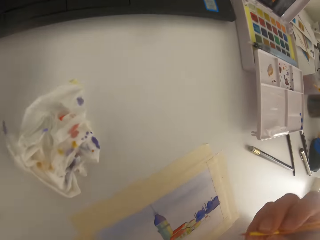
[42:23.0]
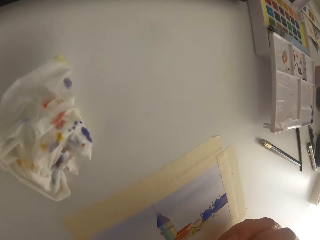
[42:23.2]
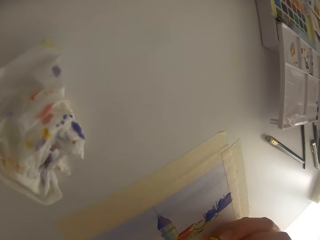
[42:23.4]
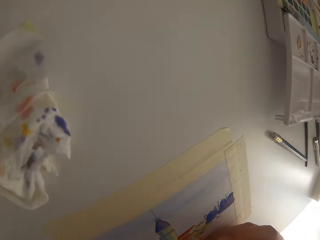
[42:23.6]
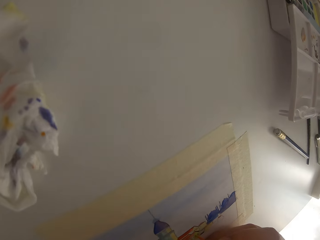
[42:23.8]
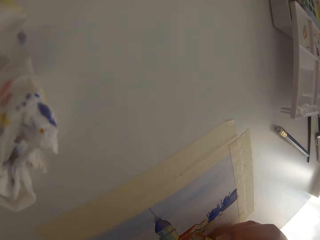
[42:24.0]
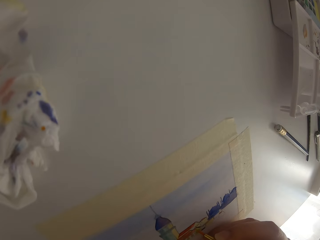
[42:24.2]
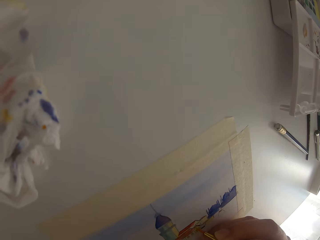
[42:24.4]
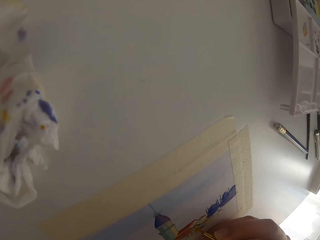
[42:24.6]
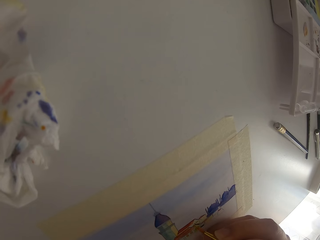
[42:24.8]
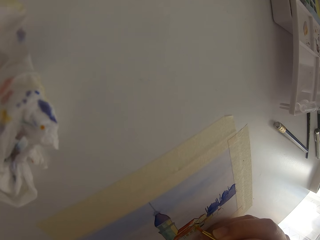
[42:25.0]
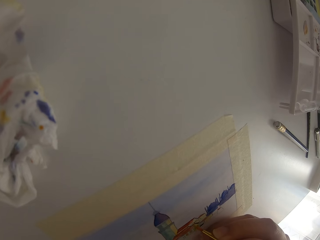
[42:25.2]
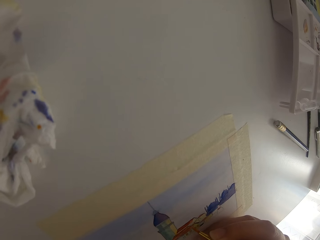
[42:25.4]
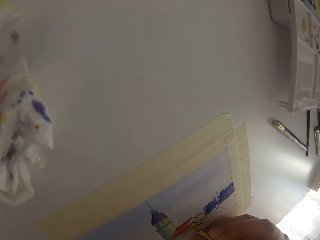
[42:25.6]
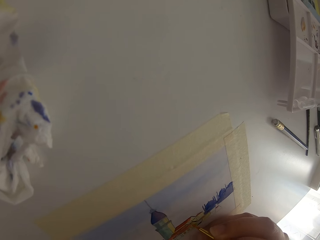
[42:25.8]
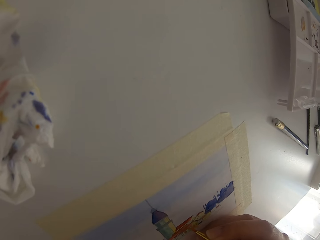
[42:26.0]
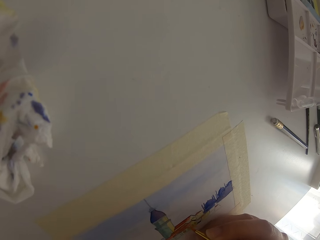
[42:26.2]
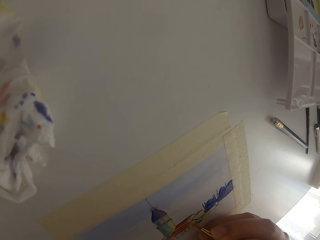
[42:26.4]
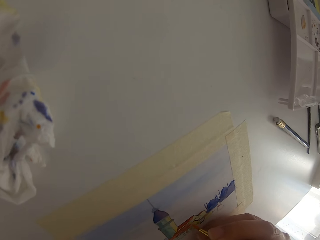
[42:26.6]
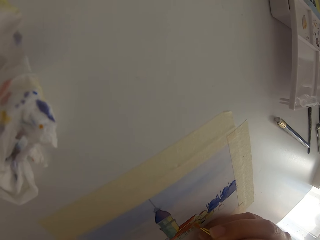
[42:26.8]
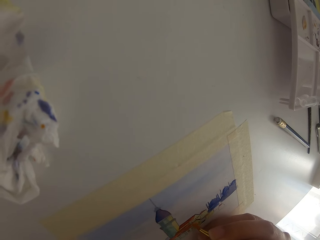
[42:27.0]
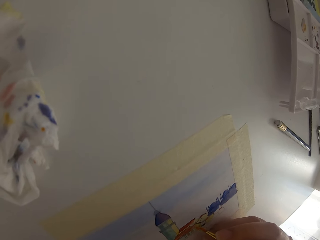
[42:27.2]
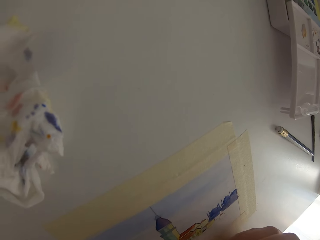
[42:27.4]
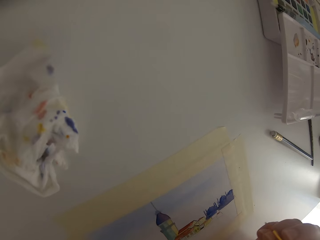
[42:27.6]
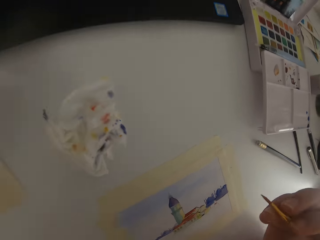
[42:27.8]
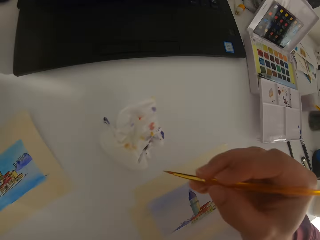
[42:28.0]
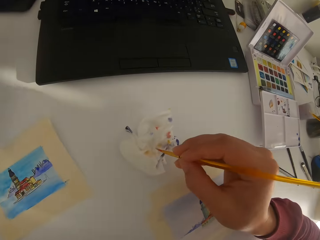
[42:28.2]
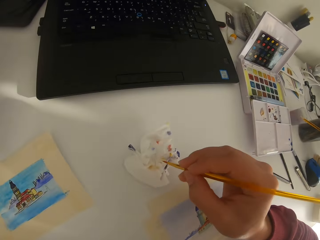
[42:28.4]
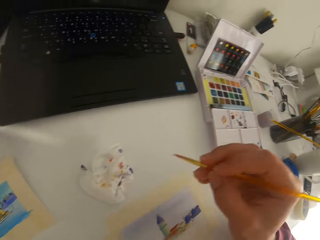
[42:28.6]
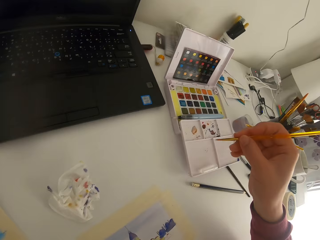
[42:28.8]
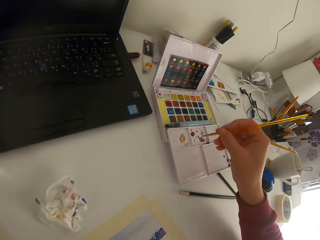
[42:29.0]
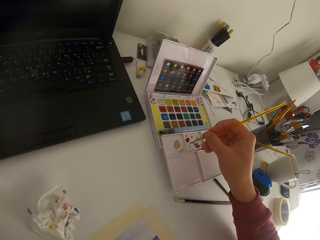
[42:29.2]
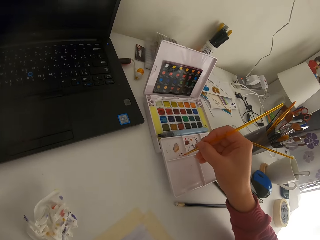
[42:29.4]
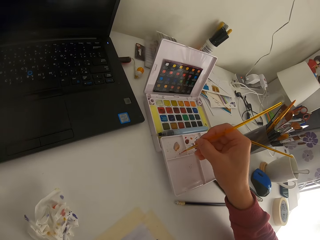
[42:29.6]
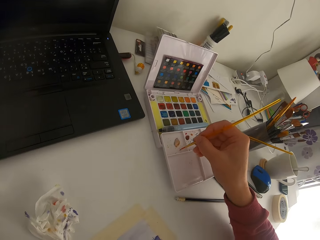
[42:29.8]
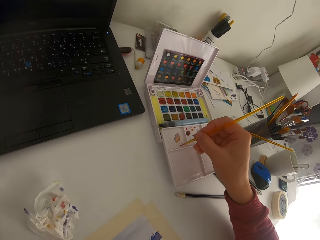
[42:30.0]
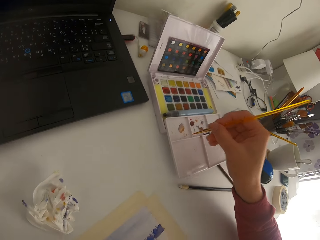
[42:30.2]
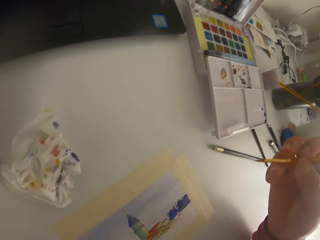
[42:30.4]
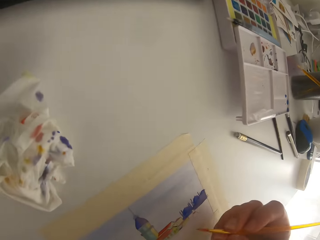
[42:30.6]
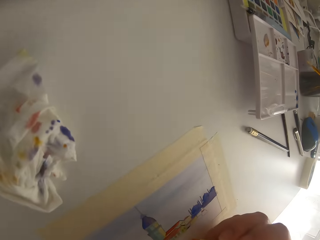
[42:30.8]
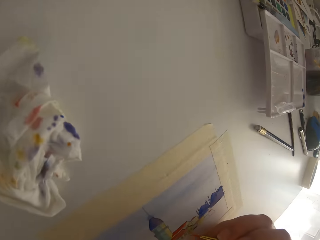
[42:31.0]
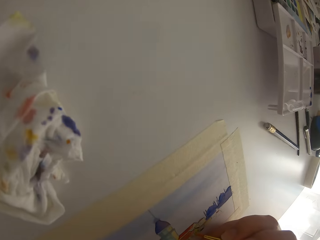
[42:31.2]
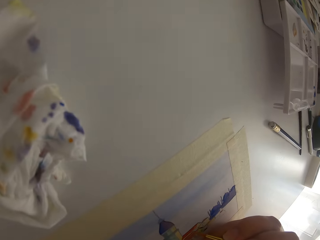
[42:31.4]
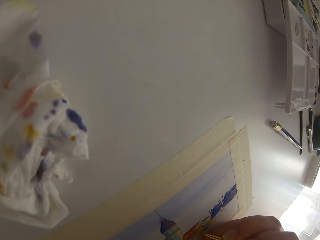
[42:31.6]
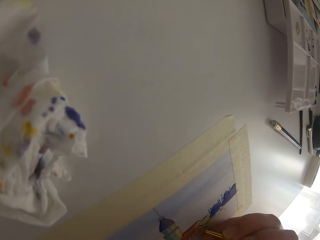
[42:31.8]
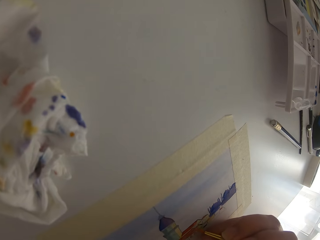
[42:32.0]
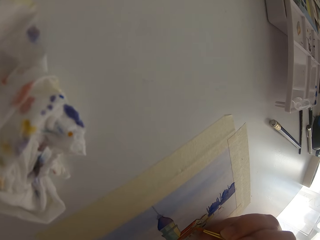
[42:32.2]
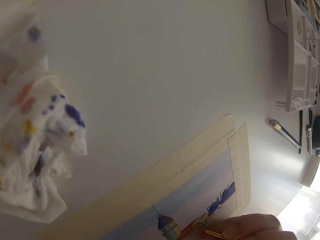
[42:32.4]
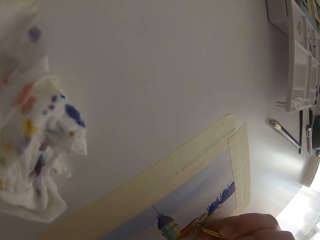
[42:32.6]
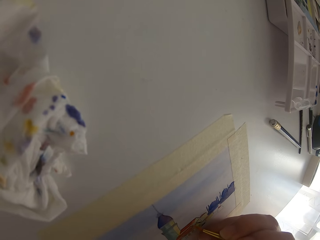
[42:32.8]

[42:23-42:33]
The camera wearer dips the paint brush in solid watercolor. They paint on the paper. They wipe the paint brush on tissue paper. They paint on the paint palette.

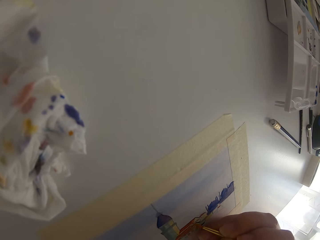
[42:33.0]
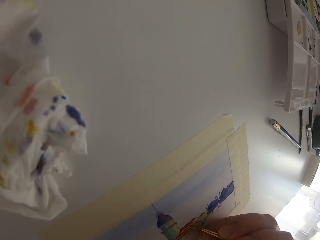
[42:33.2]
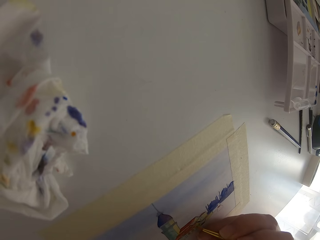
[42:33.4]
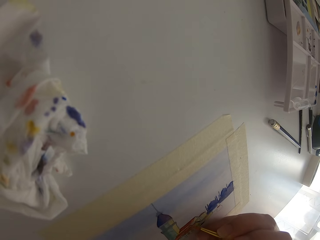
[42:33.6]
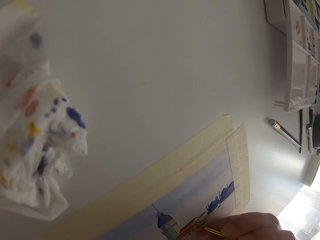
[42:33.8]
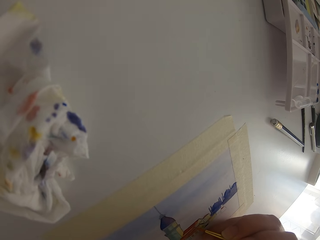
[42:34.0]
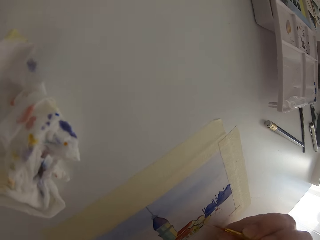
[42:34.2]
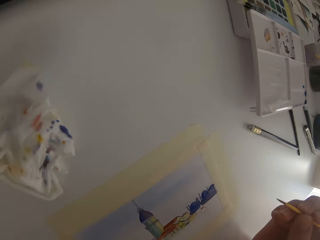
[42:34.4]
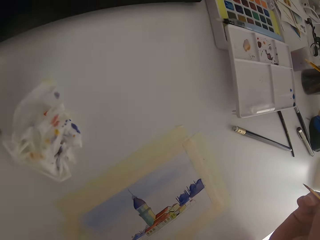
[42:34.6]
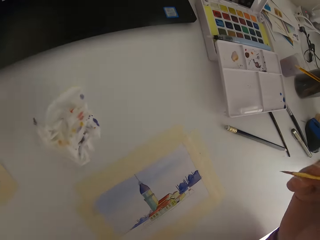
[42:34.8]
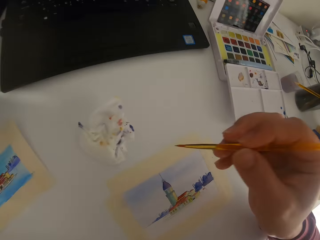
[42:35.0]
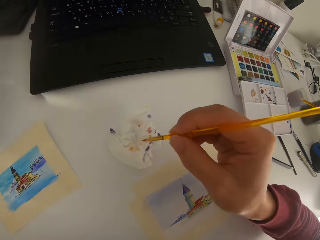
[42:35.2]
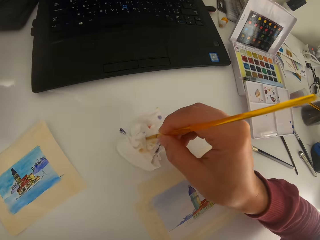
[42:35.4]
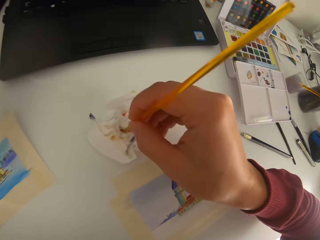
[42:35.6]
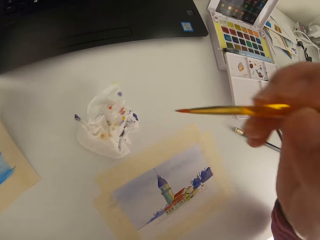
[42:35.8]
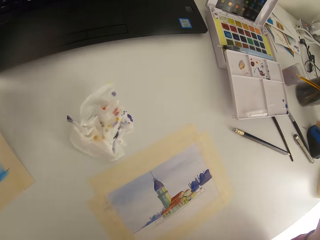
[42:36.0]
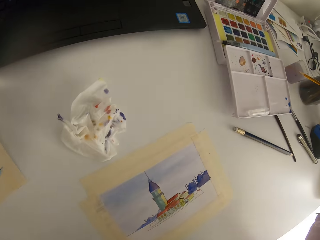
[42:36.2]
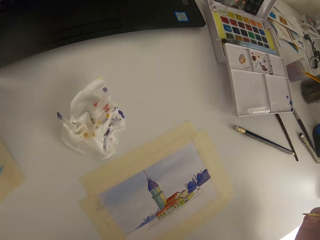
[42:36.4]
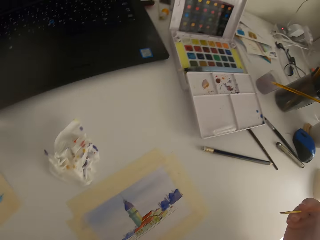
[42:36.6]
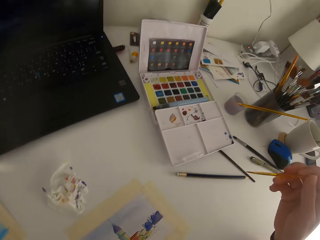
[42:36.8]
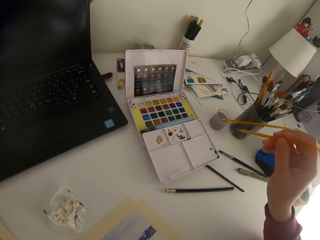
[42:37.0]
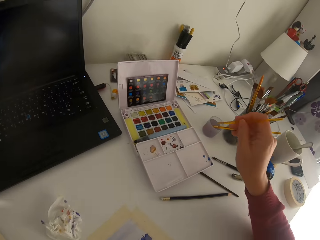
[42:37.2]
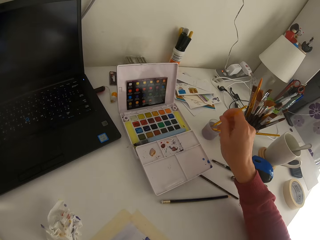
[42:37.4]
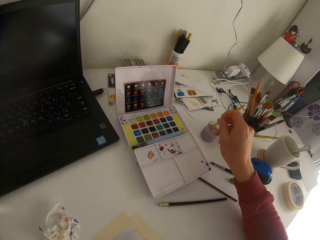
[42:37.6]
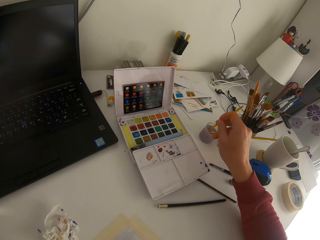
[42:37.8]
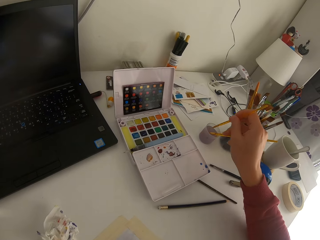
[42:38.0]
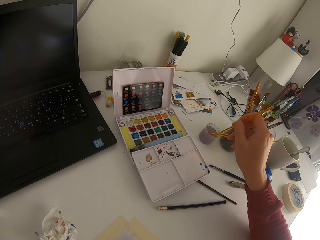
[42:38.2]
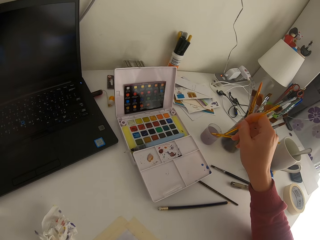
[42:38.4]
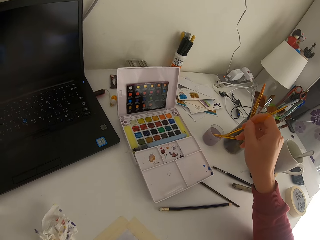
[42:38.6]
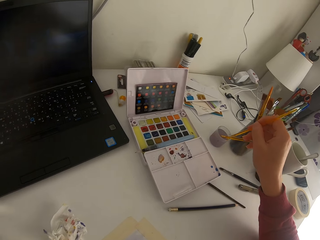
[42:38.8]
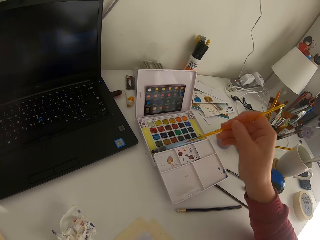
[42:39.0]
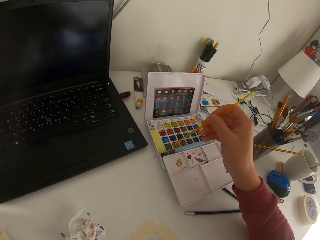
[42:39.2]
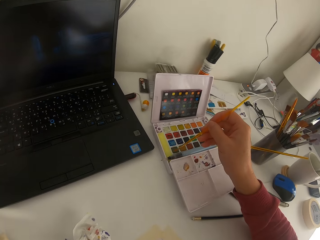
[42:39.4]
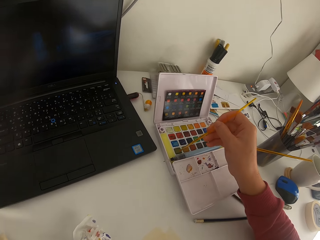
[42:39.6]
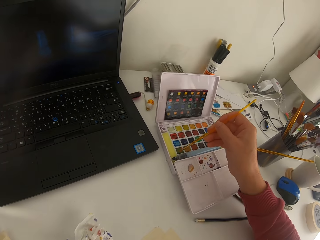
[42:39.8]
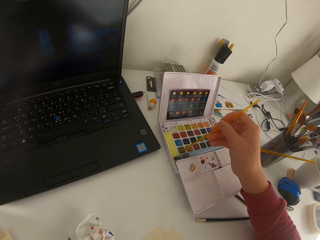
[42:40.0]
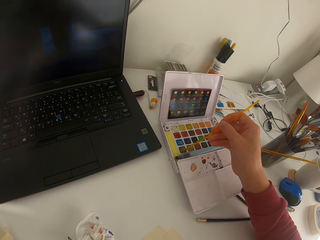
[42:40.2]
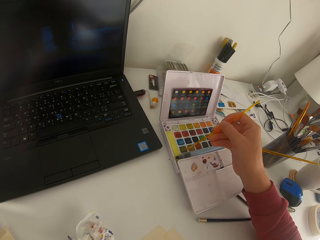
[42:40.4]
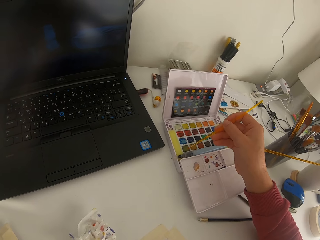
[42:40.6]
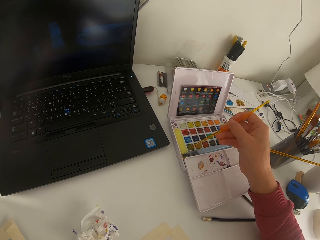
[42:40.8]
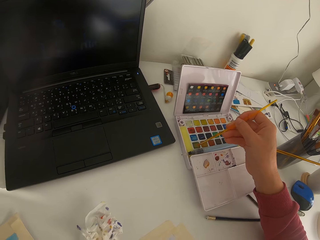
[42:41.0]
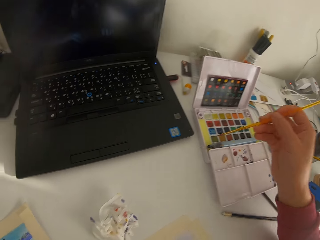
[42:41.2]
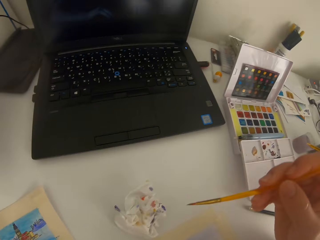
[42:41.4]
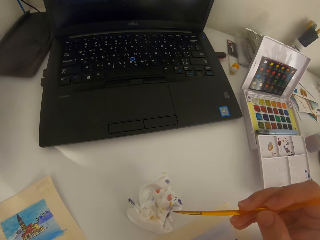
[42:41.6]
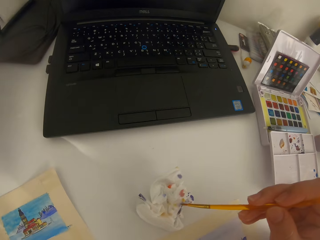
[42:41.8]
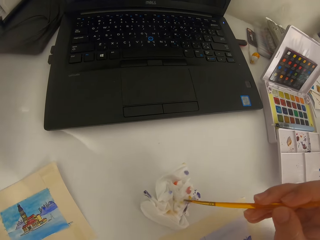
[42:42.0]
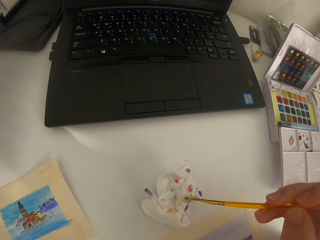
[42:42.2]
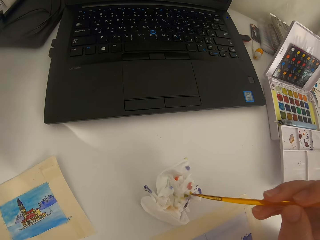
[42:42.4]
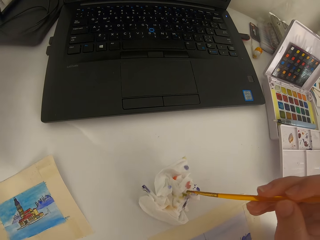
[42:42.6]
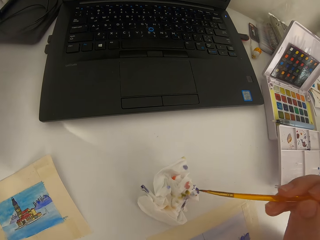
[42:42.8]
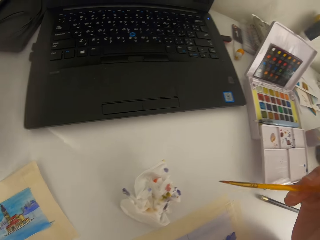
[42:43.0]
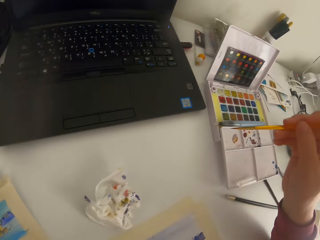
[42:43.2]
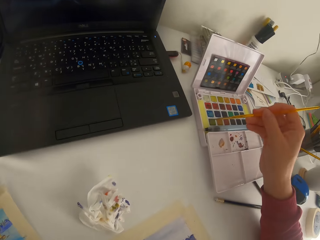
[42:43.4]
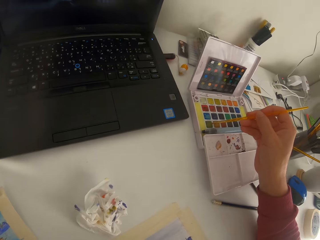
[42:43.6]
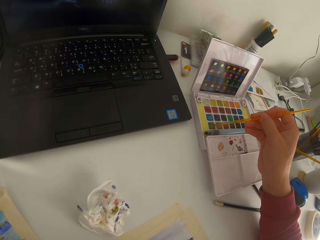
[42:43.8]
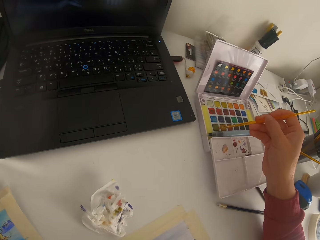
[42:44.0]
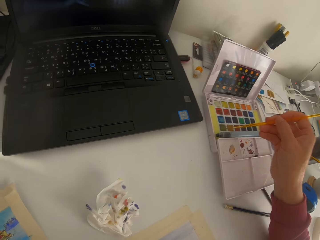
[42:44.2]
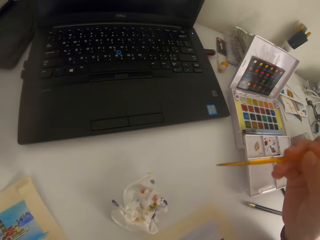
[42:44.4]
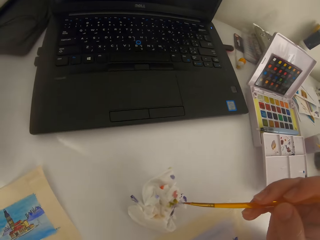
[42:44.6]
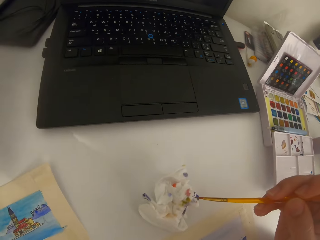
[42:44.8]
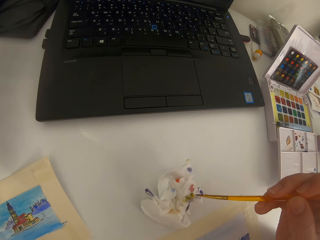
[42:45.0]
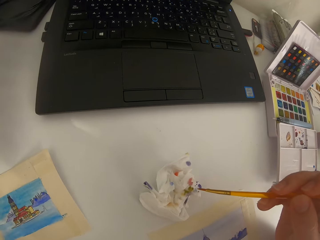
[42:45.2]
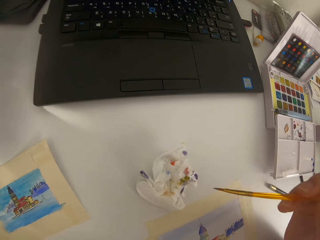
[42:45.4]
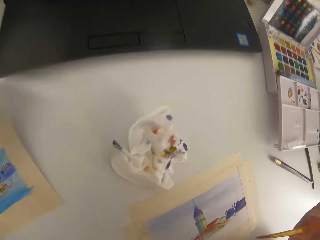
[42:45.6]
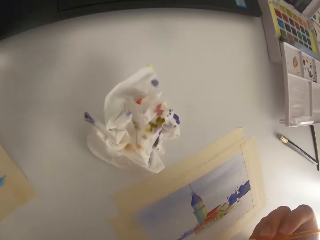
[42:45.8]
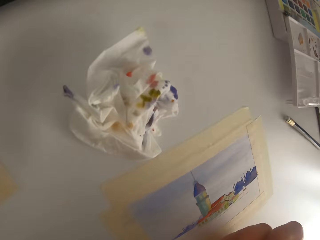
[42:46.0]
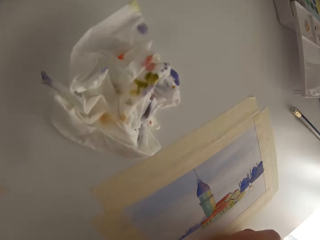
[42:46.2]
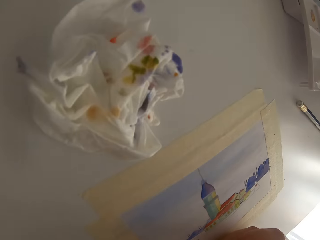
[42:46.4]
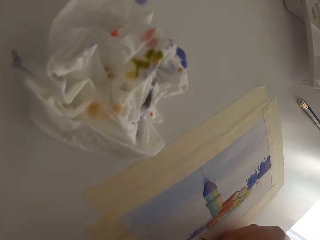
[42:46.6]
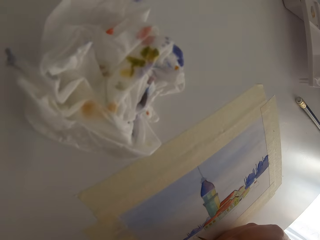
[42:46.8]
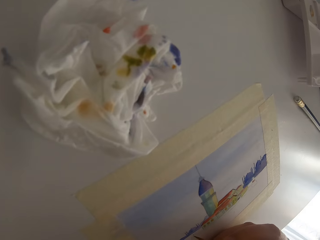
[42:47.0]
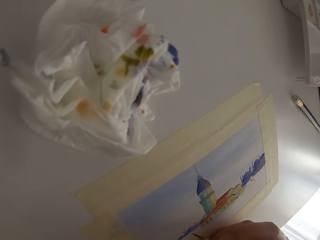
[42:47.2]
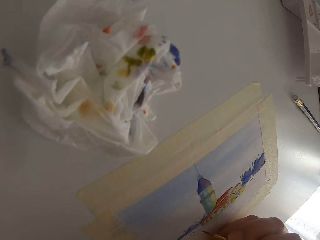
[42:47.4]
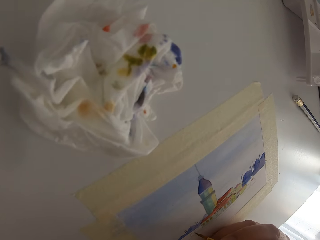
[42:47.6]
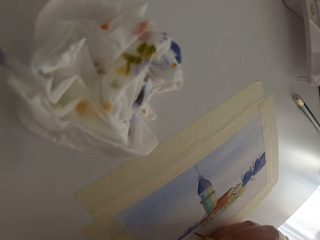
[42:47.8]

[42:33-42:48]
The camera wearer paints on the paper. They wipe the paint brush on tissue paper. They dip the paint brush in the ink. They dip the paint brush in solid watercolor. They wipe the paint brush on the tissue paper. They dip the paint brush in the solid watercolor. They wipe the paint brush on the tissue paper.
